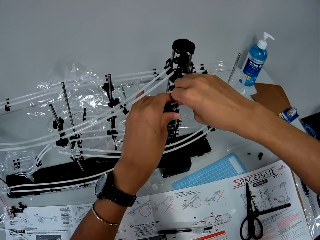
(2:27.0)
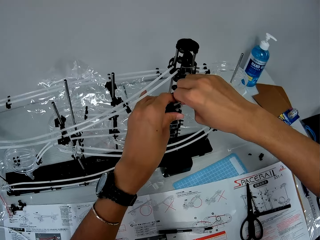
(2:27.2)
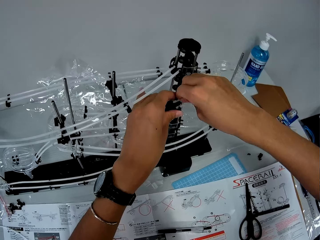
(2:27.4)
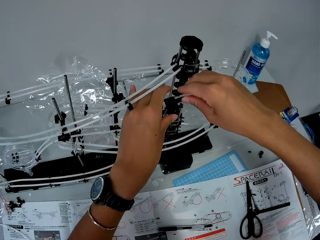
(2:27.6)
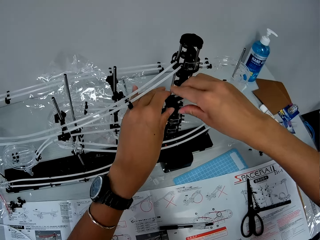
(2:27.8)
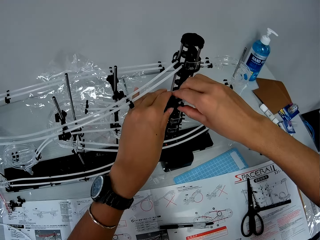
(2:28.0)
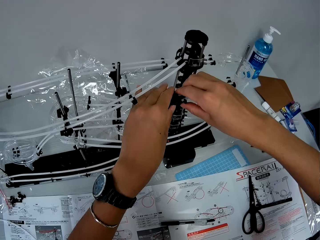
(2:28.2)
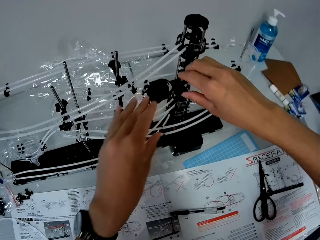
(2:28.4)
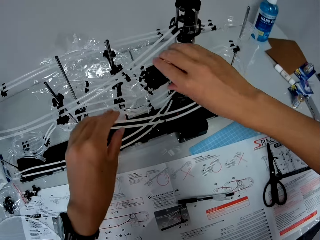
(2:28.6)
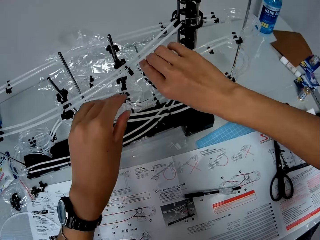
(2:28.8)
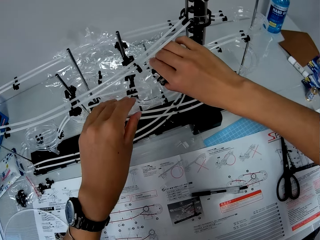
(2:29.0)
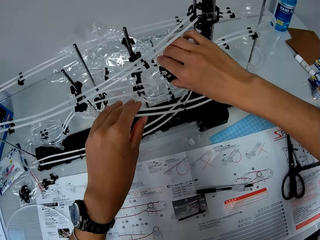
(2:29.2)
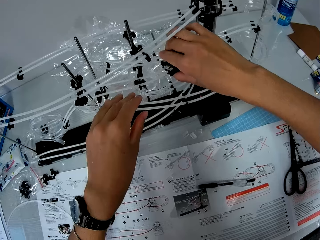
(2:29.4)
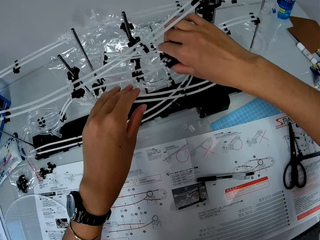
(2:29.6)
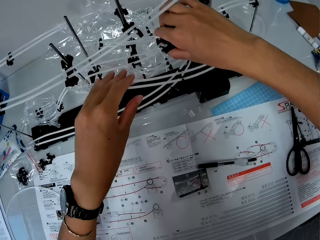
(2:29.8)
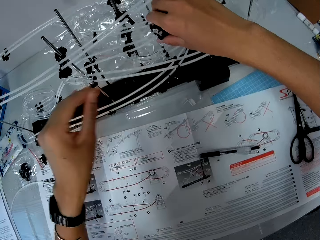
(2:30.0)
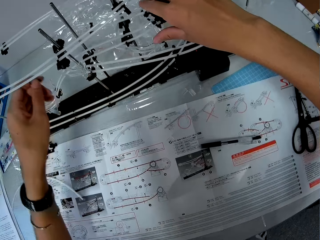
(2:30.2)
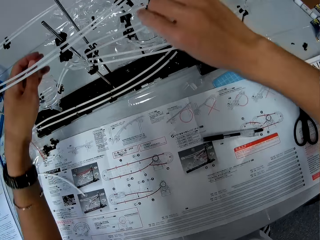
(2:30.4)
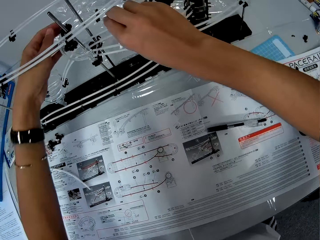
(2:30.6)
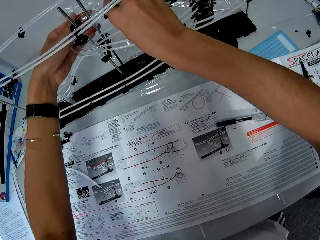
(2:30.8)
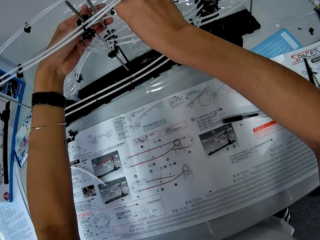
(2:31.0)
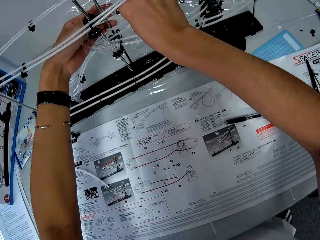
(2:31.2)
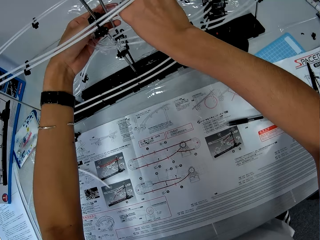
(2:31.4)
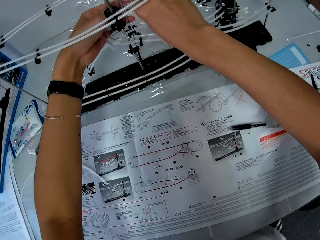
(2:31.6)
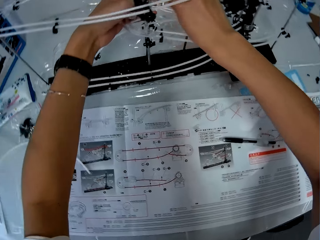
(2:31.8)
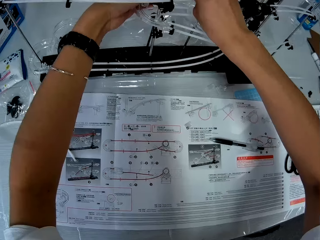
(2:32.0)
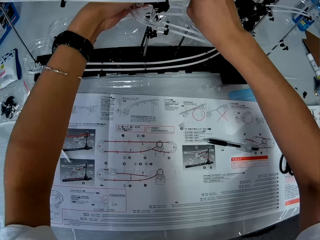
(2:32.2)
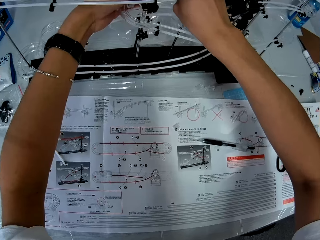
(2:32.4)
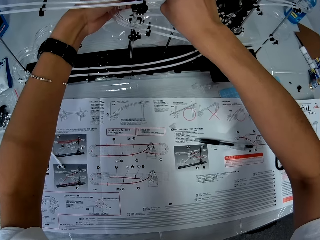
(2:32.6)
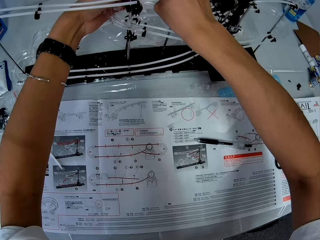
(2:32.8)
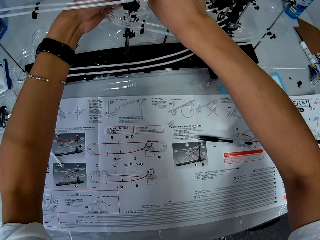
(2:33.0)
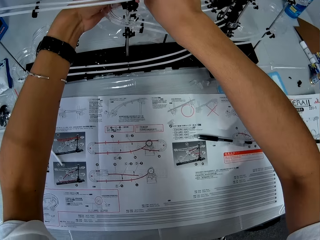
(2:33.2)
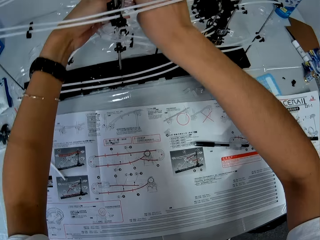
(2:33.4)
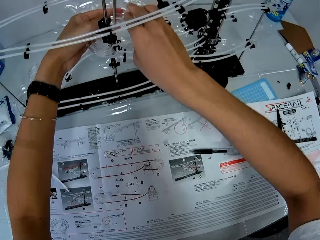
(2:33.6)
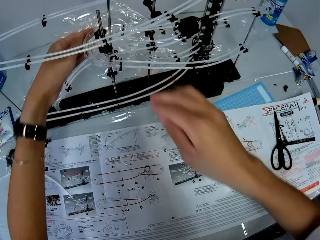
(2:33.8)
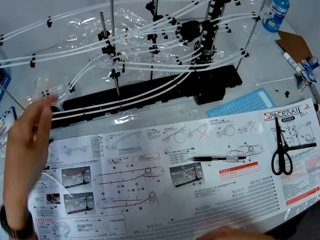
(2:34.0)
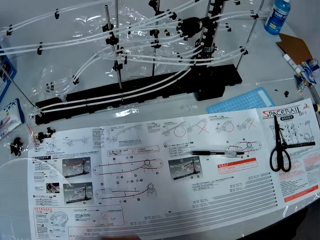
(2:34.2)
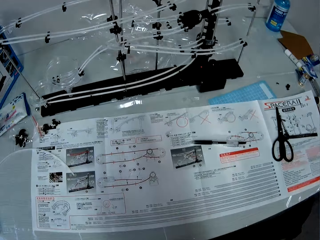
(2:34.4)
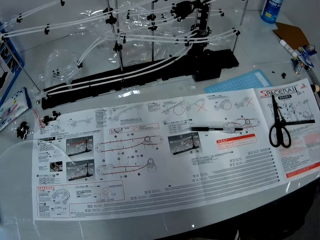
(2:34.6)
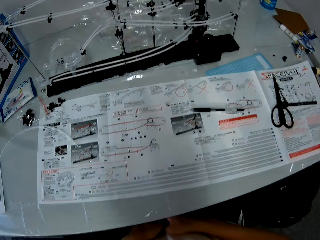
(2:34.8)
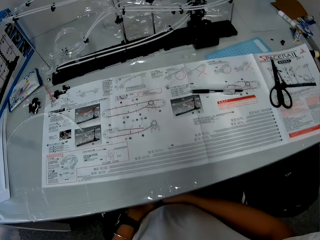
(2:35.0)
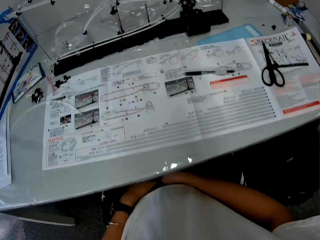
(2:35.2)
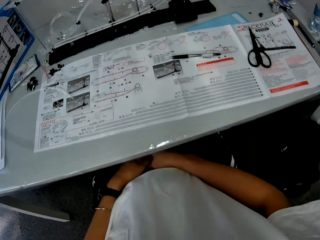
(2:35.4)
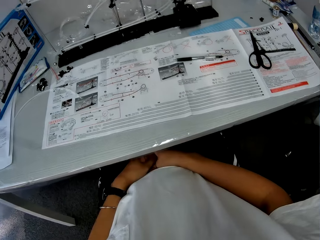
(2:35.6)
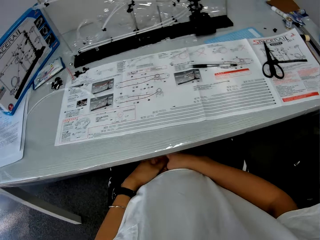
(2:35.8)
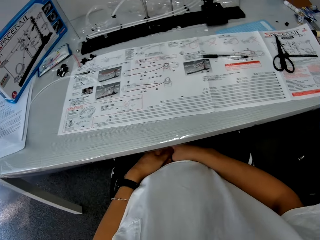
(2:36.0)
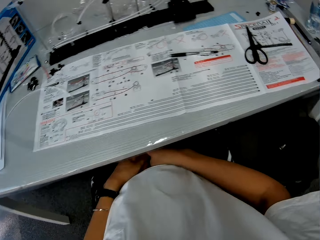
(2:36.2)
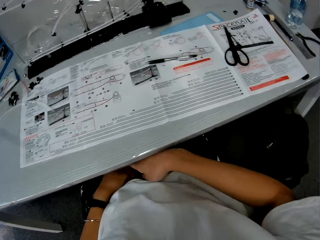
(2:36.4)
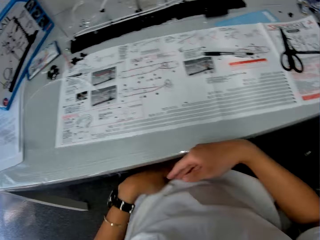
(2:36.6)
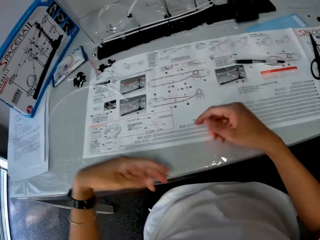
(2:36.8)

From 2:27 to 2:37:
The camera wearer puts the hands on the laps.

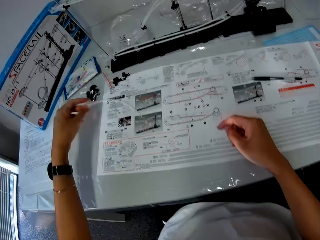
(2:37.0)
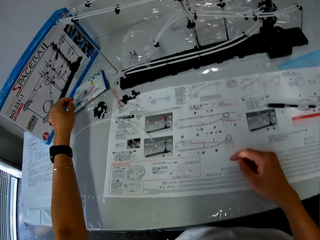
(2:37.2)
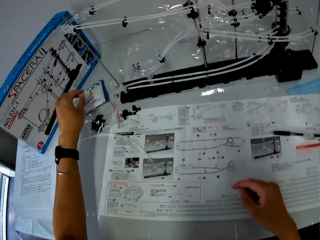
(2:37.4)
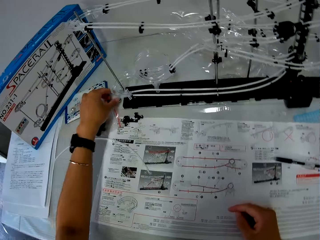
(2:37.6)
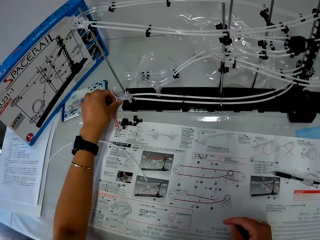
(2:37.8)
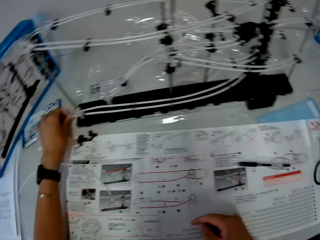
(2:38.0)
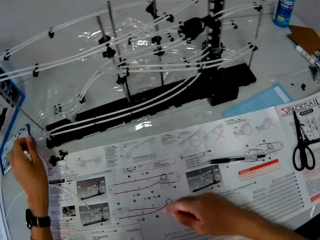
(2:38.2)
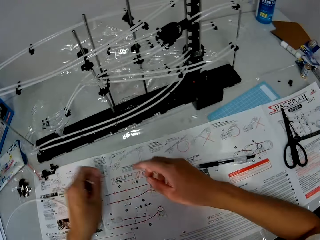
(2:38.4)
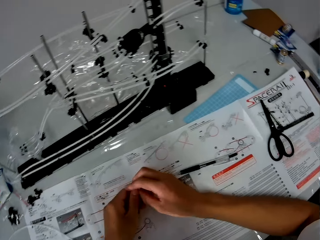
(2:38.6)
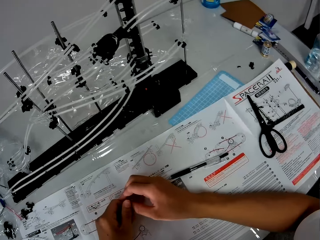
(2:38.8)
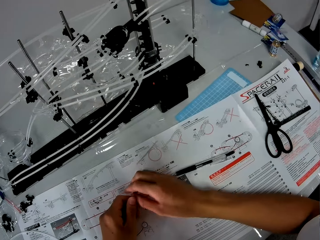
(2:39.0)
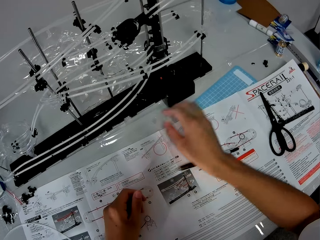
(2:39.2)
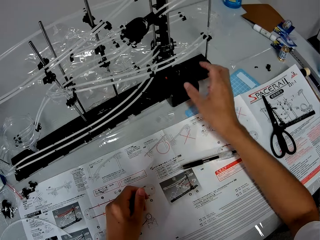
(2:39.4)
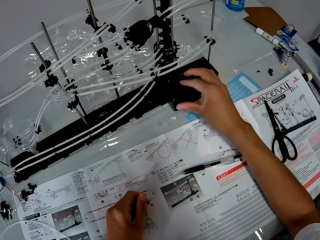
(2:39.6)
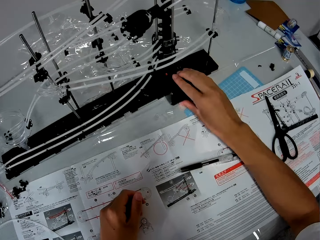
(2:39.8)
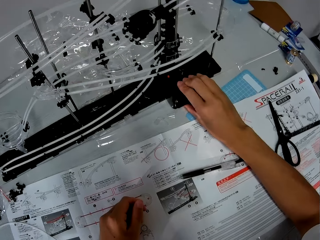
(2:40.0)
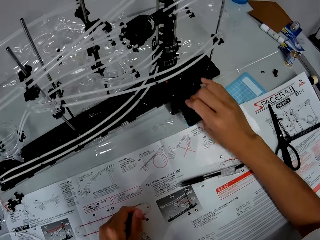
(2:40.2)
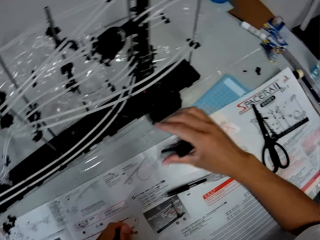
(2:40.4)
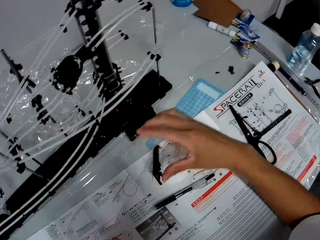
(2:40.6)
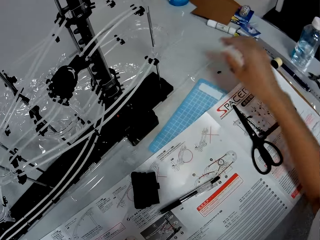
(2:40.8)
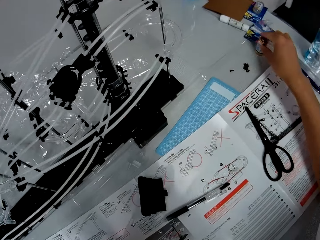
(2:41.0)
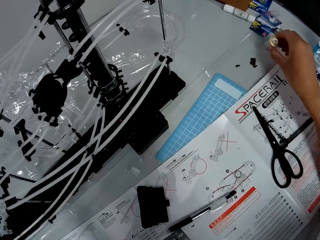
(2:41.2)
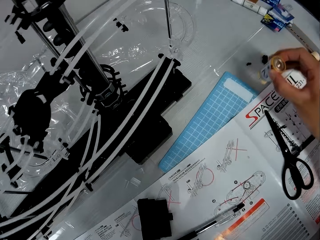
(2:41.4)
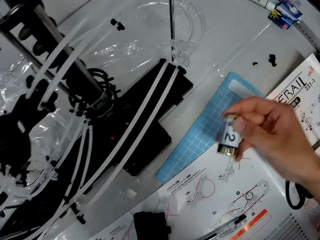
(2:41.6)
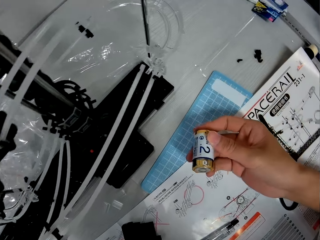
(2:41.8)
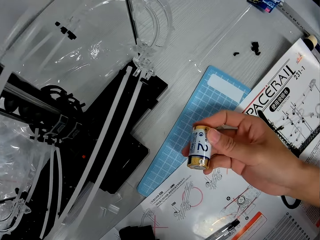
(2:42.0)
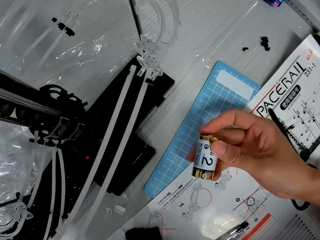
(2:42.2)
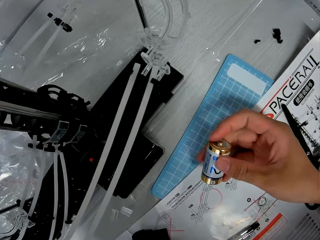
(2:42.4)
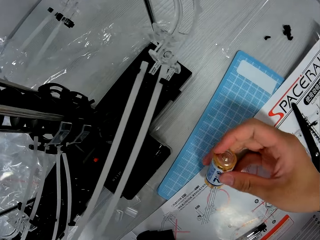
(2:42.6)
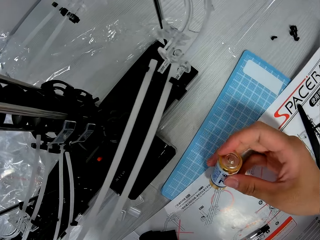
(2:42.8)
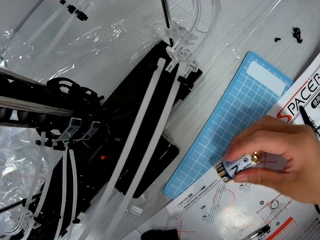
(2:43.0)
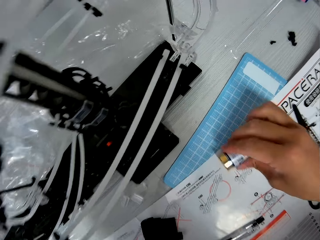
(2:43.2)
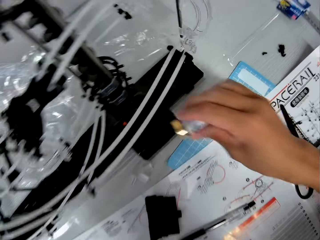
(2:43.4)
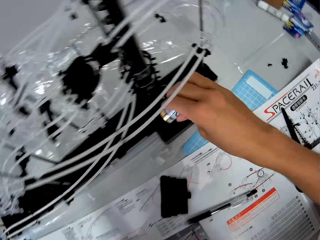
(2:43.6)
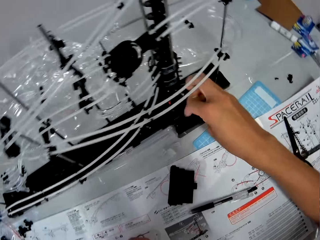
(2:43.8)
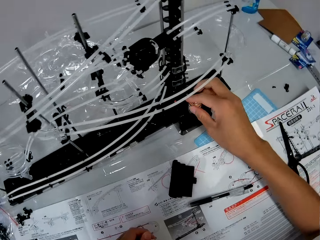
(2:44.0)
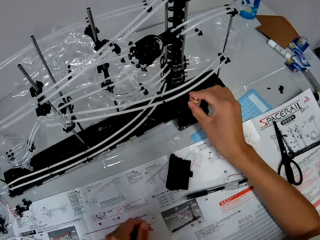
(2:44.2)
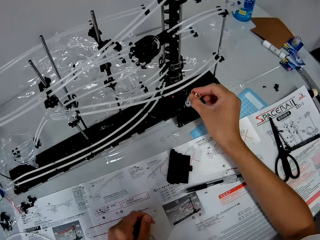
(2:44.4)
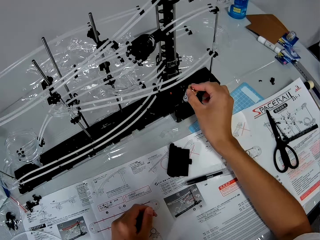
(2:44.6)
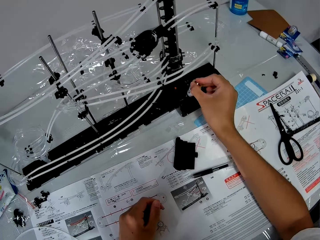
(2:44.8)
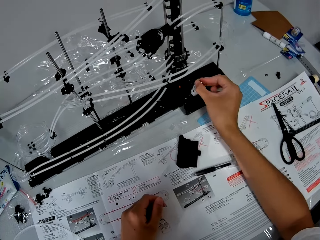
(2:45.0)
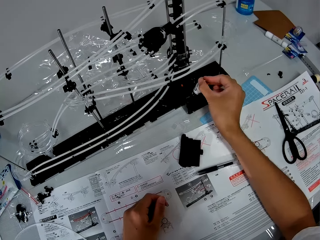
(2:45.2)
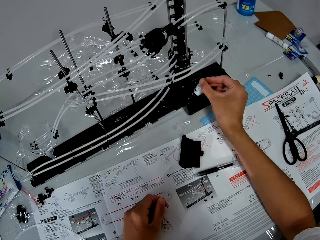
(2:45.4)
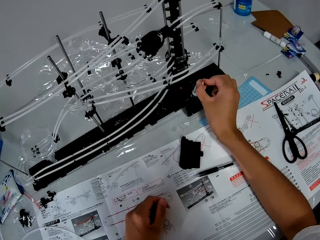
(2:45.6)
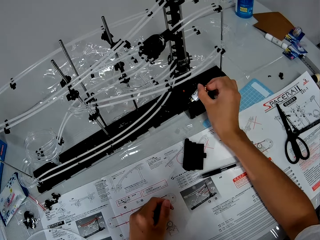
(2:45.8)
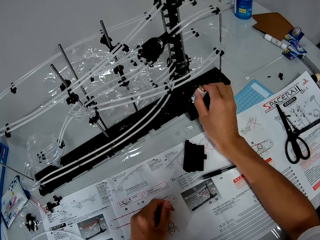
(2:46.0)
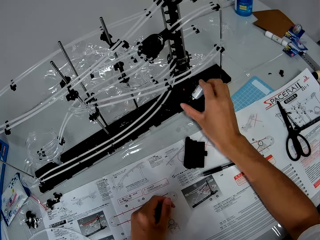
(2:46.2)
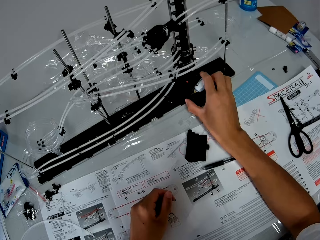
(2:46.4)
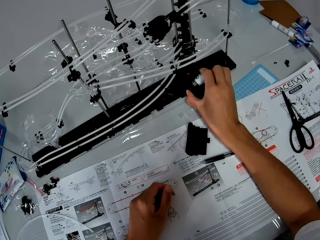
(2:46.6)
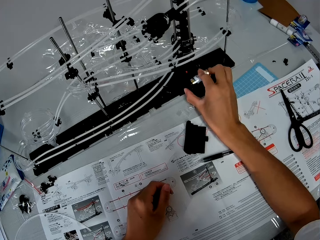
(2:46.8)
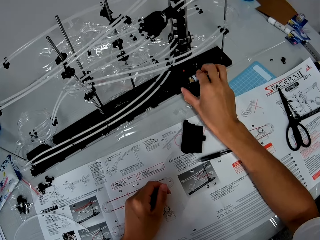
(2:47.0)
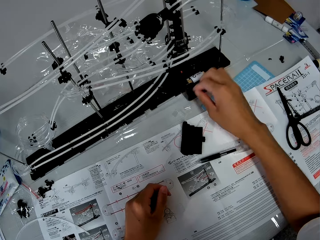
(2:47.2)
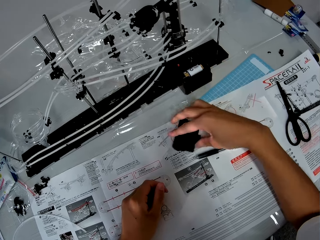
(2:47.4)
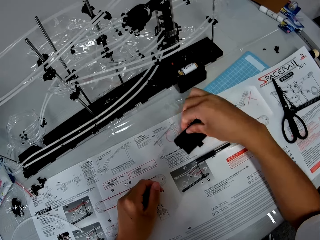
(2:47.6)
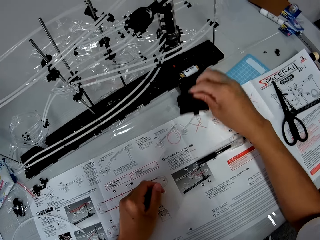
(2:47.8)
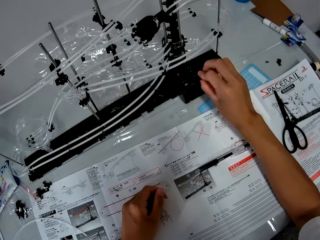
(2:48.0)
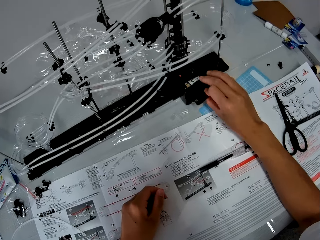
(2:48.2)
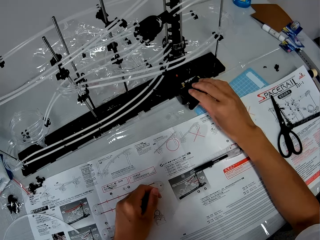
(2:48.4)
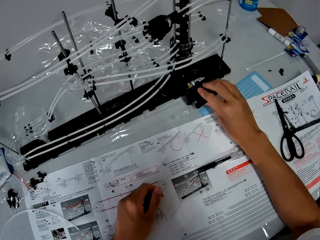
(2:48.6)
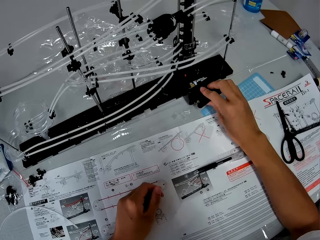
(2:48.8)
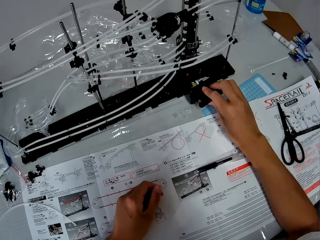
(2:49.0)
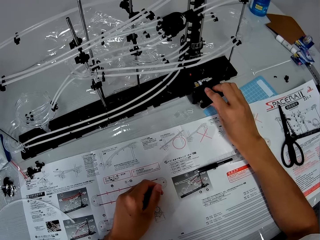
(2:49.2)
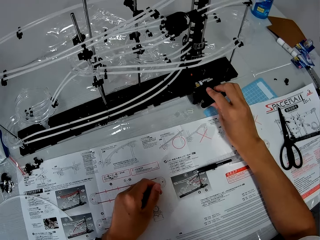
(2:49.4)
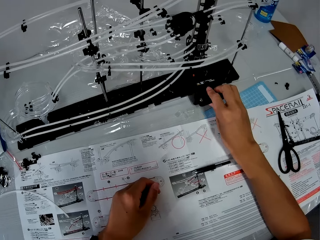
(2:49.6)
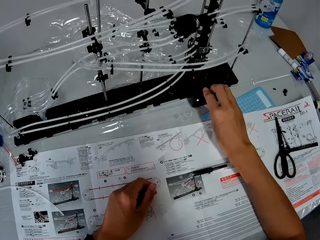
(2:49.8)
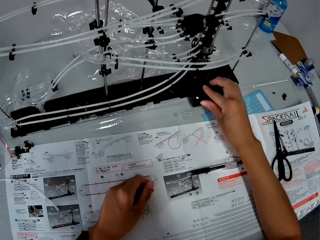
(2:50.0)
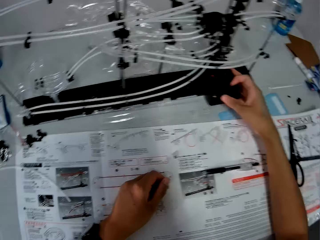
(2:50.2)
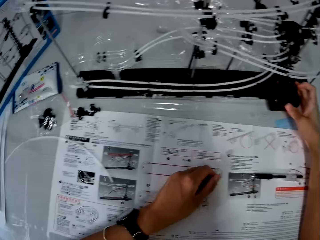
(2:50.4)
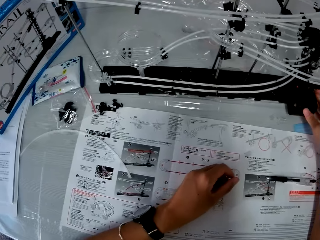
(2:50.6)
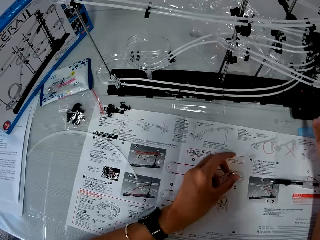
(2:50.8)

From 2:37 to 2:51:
The camera wearer puts a hand on the table. They touch a marble, pick the marble, and touch the marble with the other hand. They open the battery box. They remove the cover of the space rail roller coaster. They pick a battery. They turn the battery. They fix the battery in the control of the marble roller coaster rail. They pick the cover of the space rail roller coaster. They cover the battery box.
